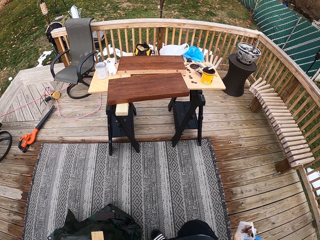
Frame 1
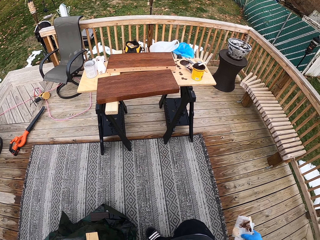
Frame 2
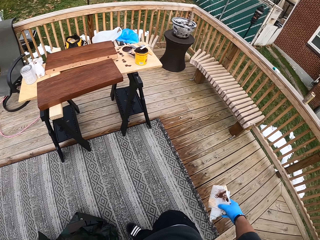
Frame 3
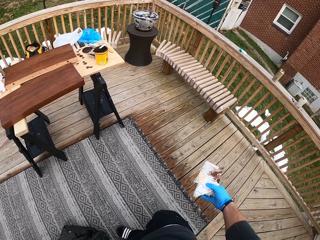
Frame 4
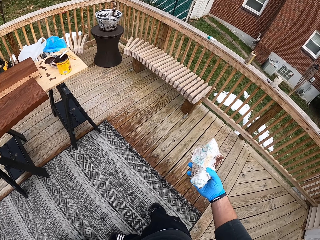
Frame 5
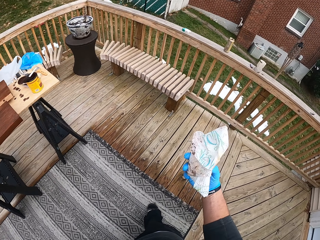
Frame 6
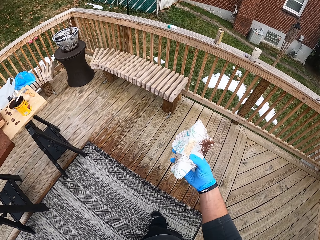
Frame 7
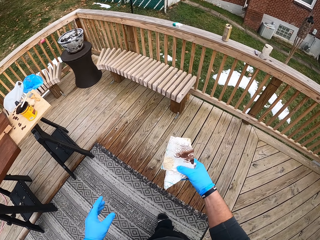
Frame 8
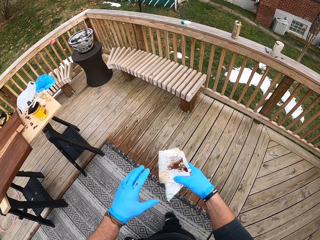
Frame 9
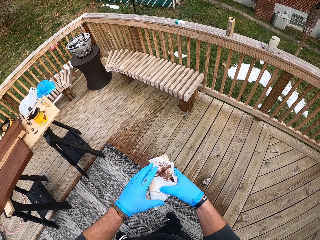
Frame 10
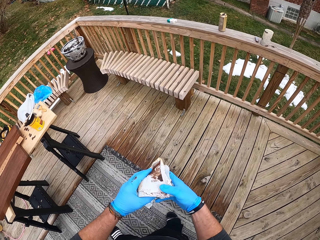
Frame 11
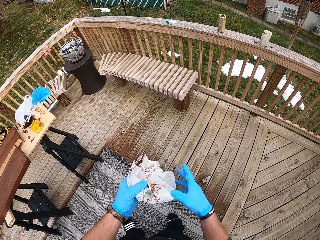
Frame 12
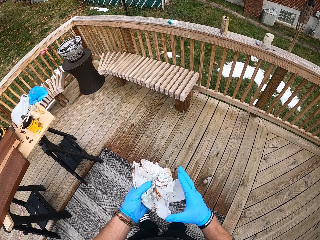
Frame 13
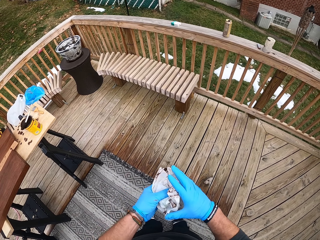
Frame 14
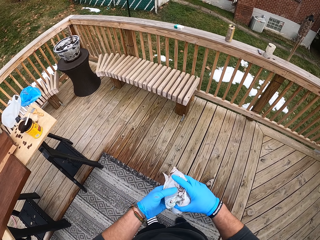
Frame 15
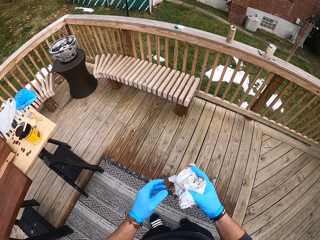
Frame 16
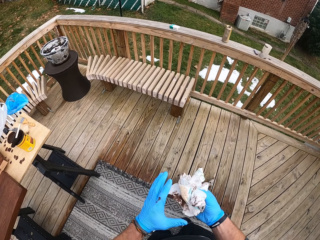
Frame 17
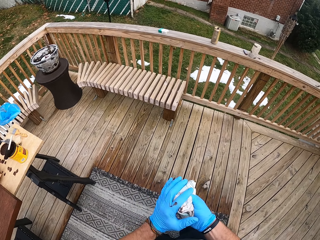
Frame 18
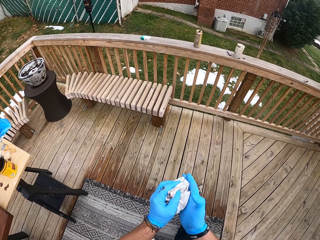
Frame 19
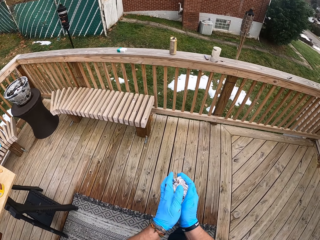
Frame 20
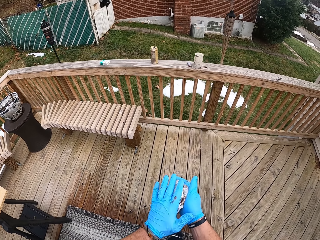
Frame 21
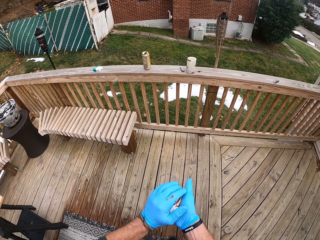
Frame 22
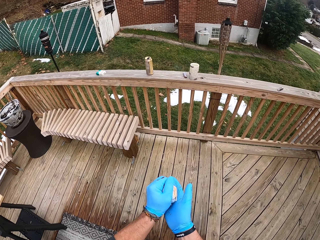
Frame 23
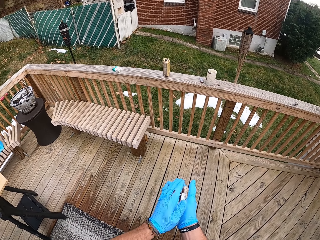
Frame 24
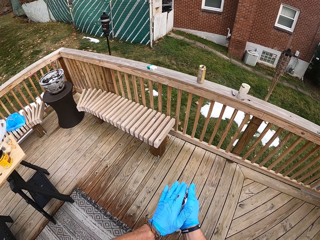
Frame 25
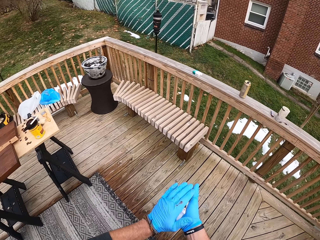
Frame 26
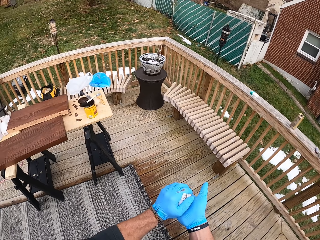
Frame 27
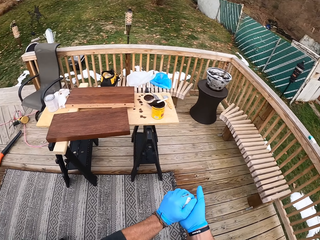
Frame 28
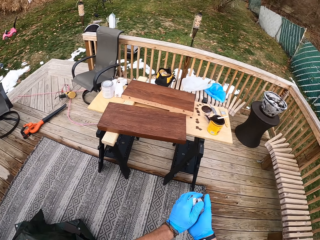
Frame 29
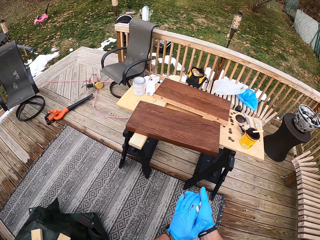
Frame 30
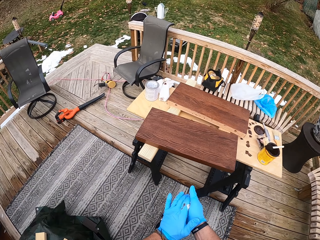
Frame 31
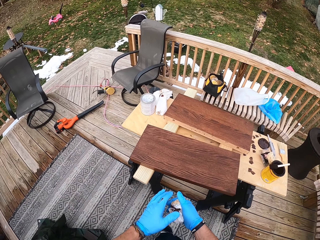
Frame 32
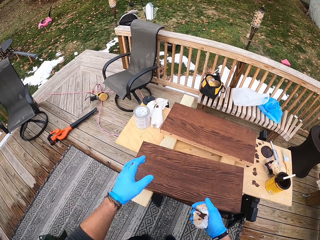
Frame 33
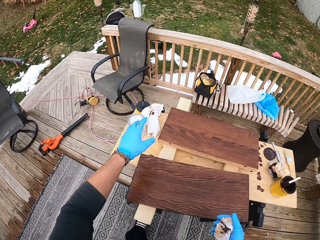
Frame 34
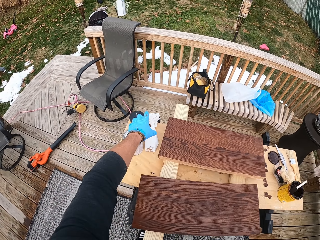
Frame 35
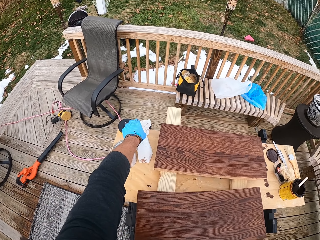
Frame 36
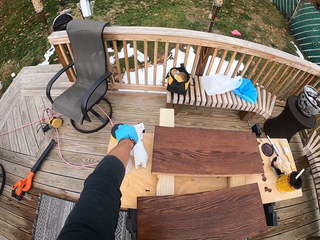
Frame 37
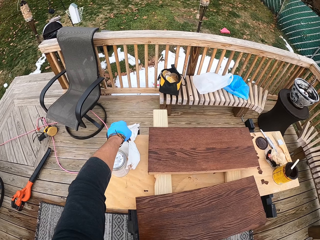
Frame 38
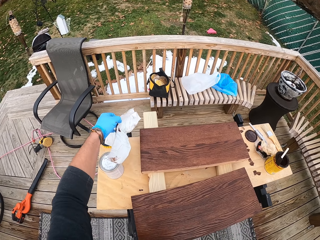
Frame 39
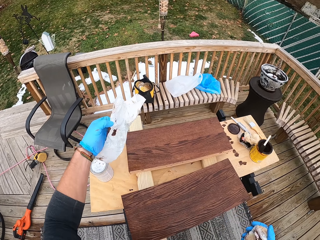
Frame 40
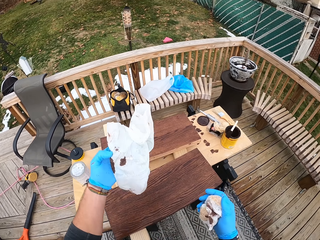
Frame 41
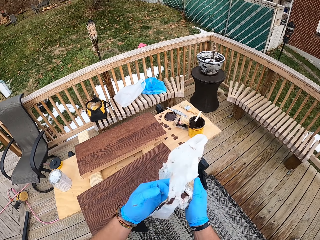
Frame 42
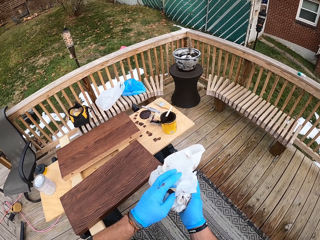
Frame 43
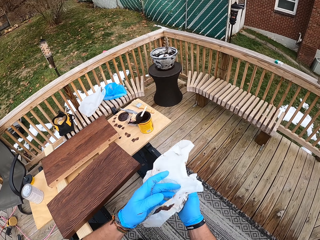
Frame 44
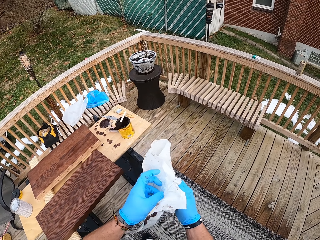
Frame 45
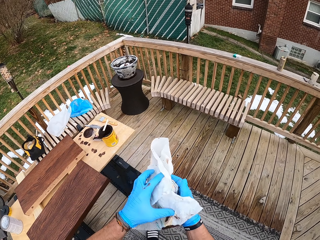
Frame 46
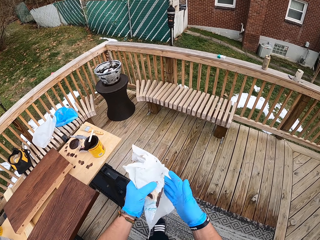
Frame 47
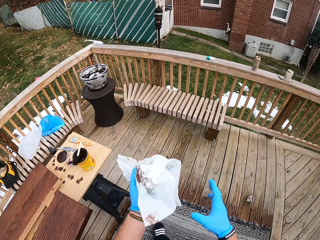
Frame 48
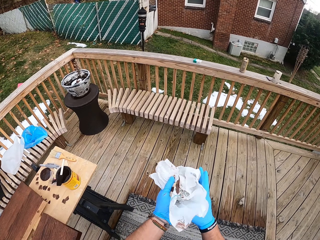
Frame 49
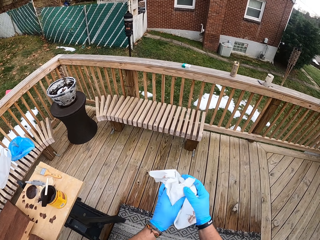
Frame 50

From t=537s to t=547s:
The camera wearer picks up the tissue paper. He cleans both hands with a napkin. He examines the tissue paper, folds the tissue paper and walks around. He picks the napkin from the table with his left hand. He cleans both hands with the napkin. He folds the tissue paper.

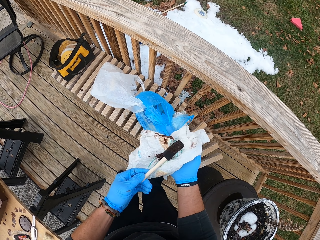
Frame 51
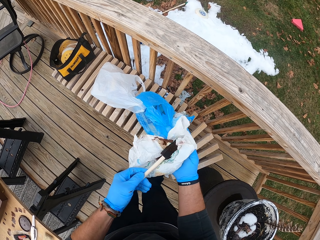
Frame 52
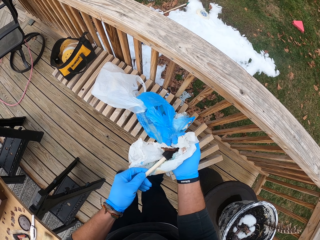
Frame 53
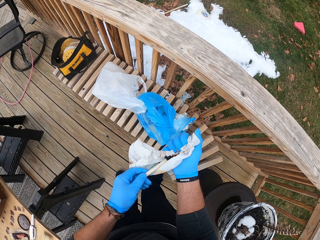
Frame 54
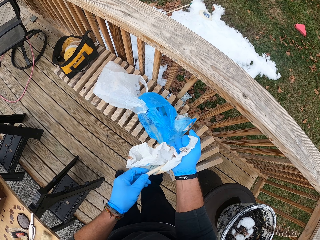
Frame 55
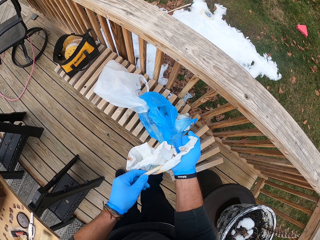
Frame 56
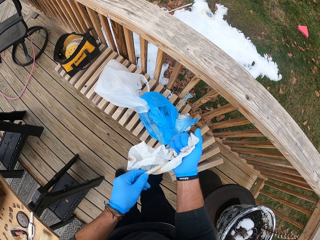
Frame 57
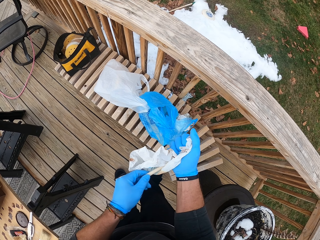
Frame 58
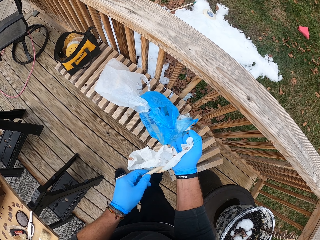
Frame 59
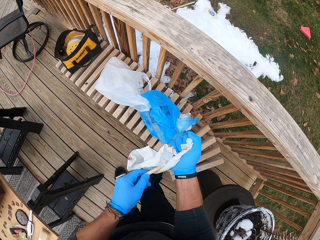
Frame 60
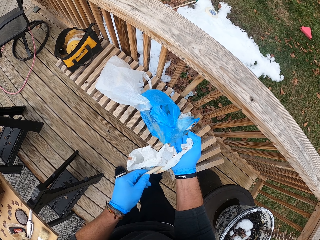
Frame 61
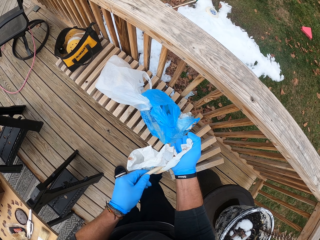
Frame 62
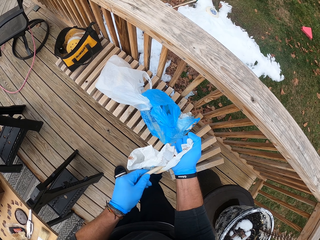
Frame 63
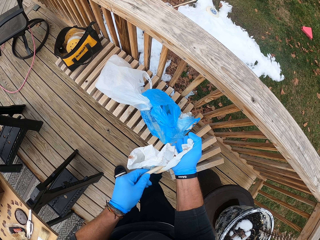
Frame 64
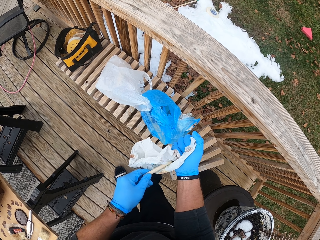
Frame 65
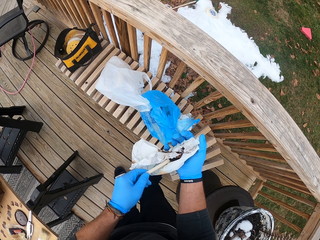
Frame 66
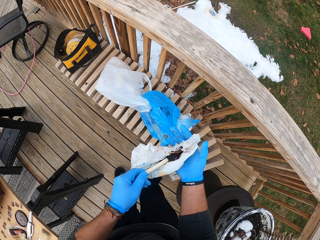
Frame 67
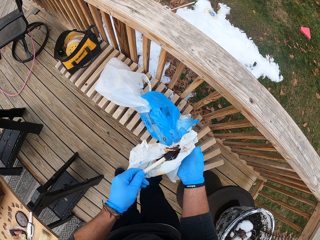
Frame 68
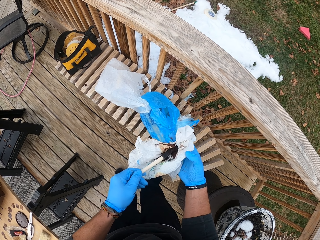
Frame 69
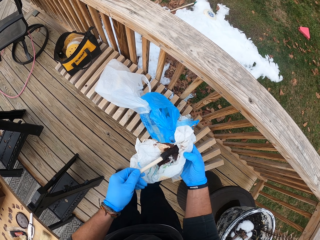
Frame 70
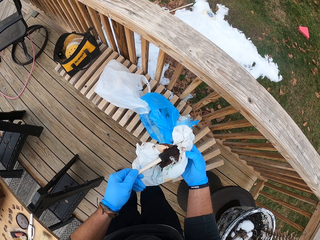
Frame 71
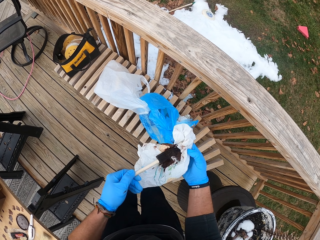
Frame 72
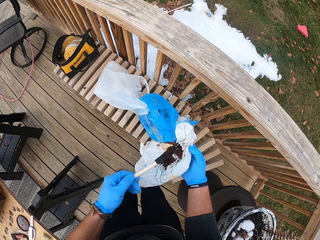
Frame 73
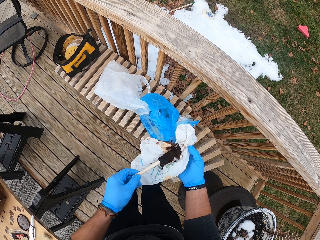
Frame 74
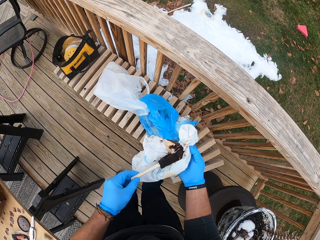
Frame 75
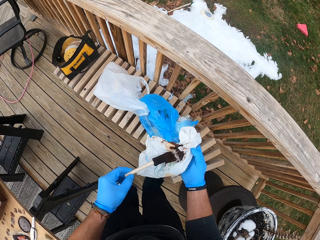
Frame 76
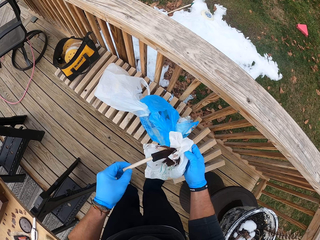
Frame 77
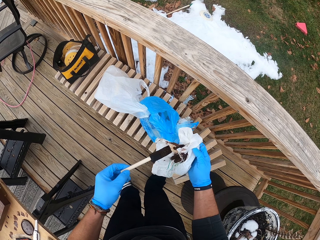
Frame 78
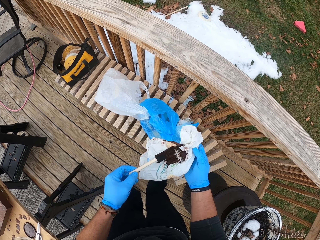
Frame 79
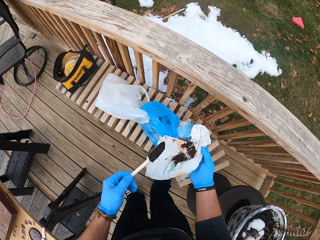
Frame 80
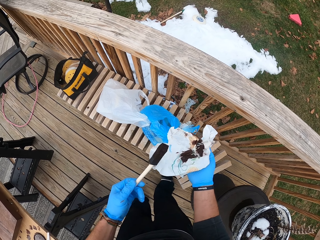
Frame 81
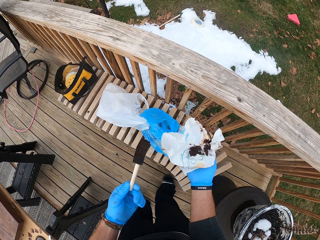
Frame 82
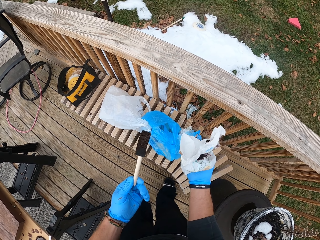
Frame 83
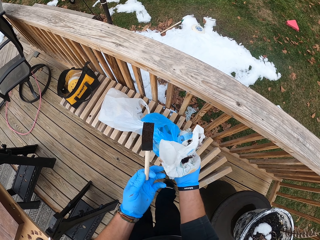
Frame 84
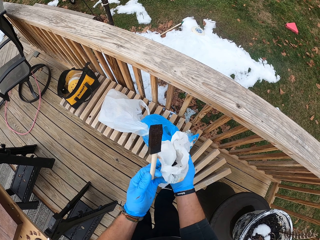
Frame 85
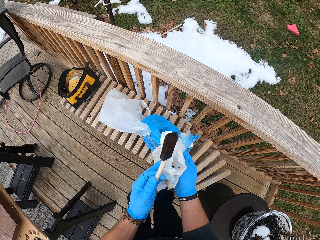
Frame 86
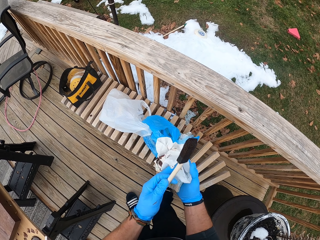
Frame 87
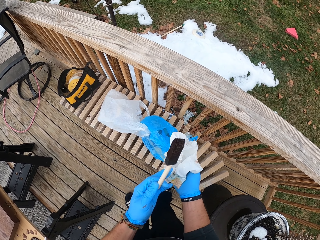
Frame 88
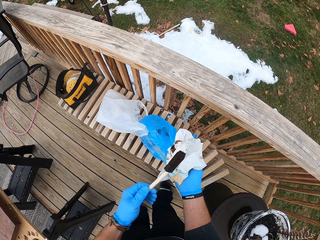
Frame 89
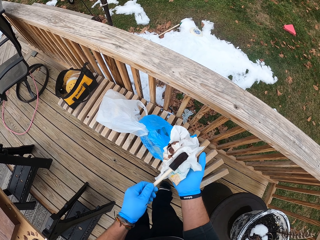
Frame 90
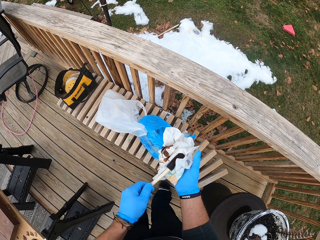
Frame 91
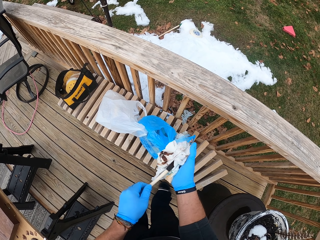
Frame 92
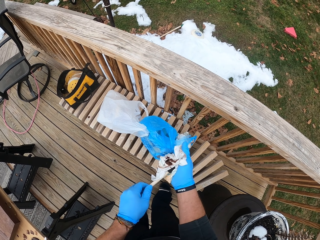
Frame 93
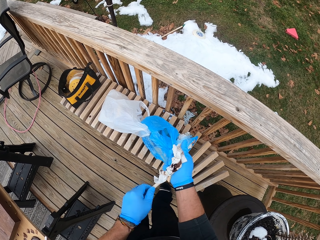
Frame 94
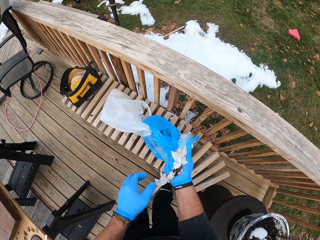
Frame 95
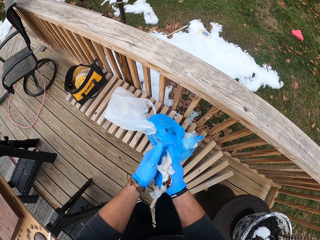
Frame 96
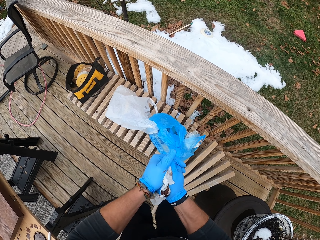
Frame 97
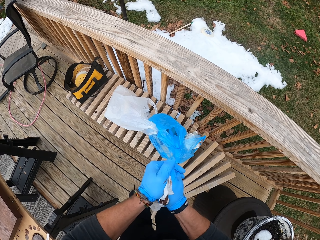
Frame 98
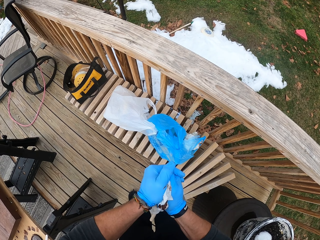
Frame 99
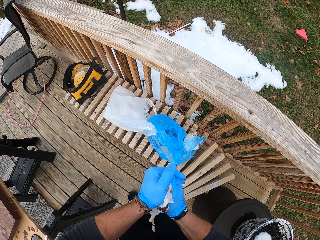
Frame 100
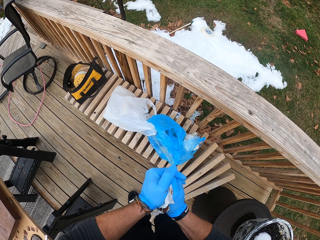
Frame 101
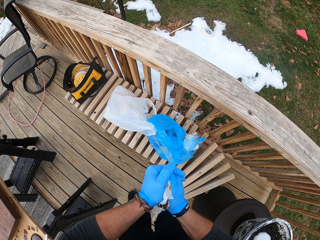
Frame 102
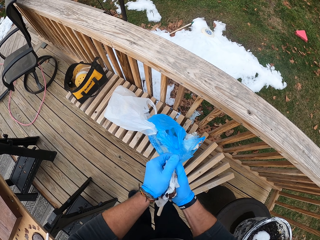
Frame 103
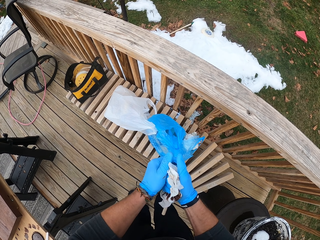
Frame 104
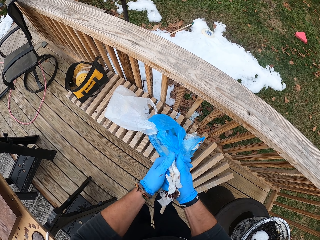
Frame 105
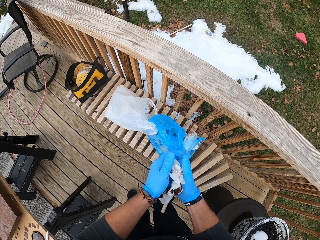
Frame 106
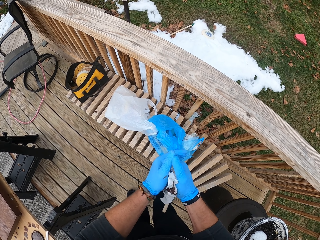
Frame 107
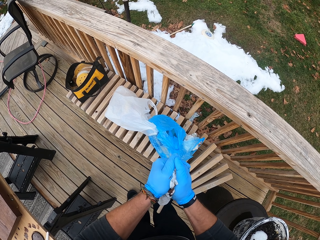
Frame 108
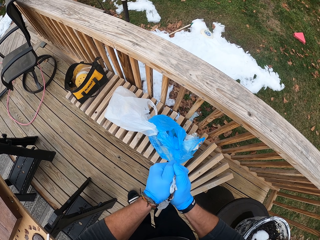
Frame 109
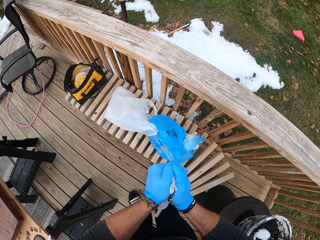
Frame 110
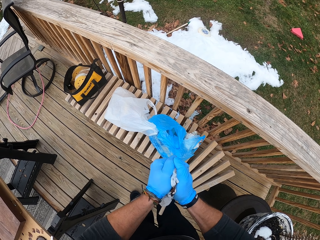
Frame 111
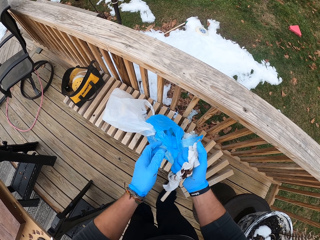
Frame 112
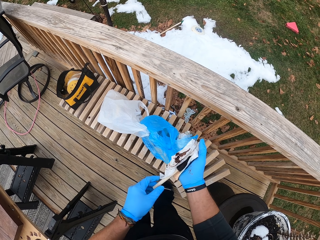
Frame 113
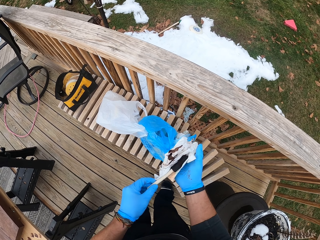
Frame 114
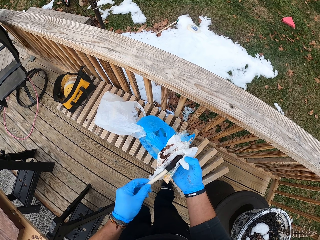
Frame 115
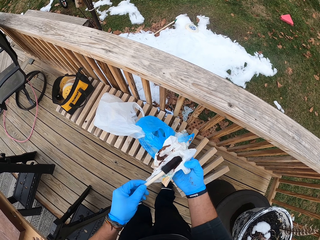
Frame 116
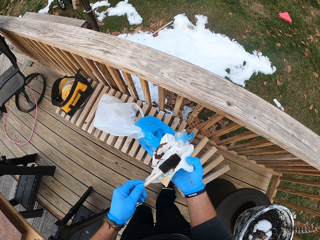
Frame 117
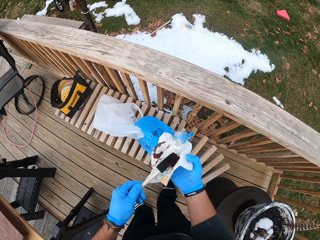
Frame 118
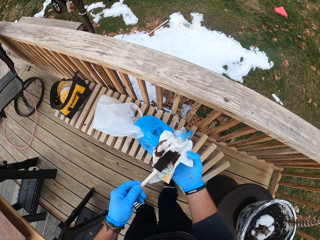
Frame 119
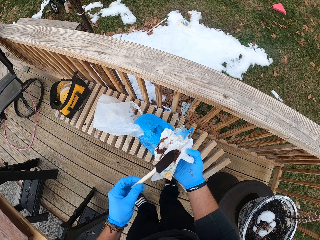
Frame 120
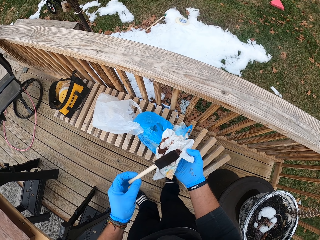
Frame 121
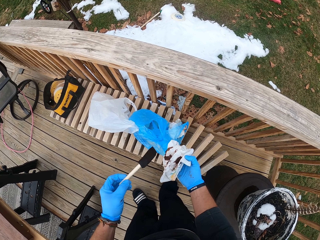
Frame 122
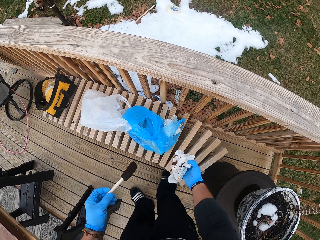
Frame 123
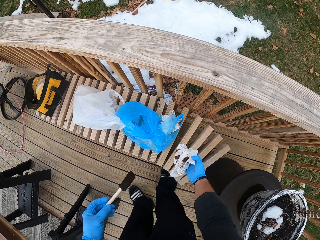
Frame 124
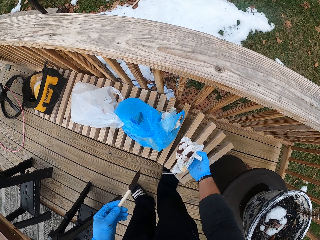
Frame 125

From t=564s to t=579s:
The camera wearer wipes the brush with a paper towel. He cleans the paintbrush with the piece of tissue paper in his hands. He presses the paper.
